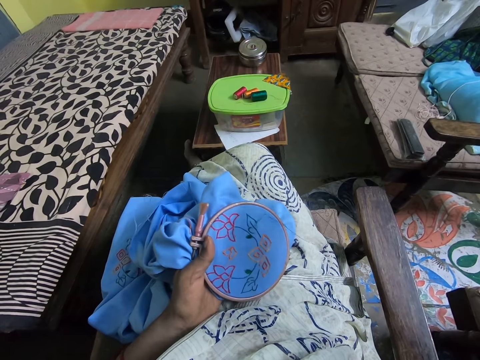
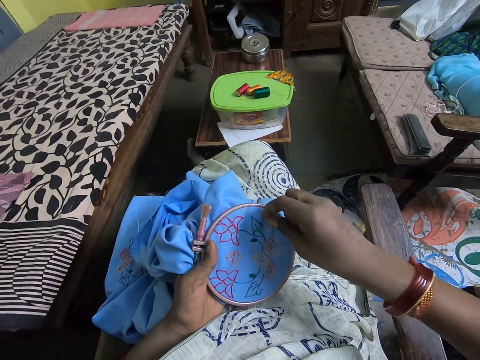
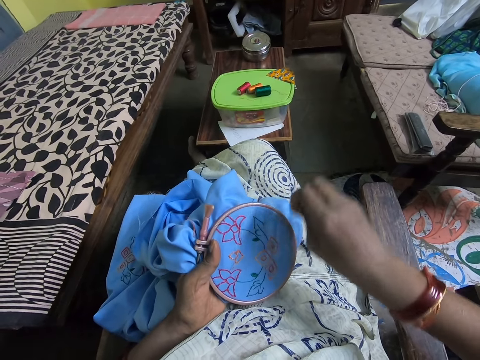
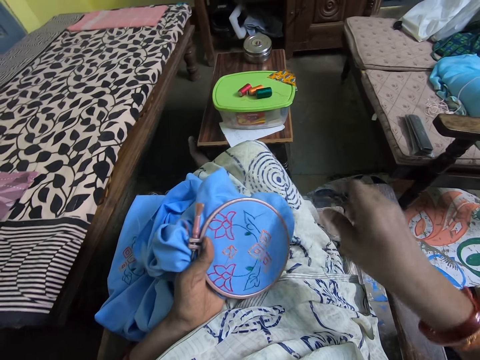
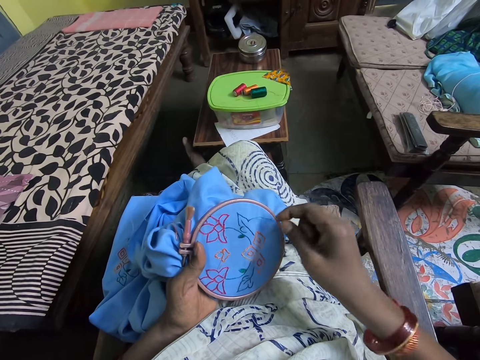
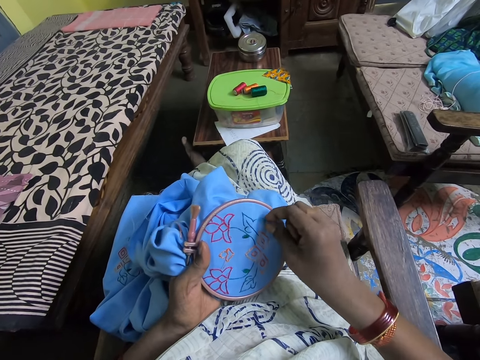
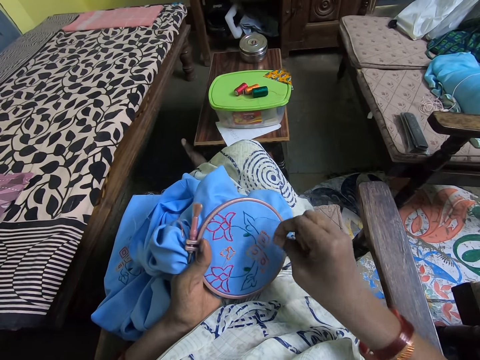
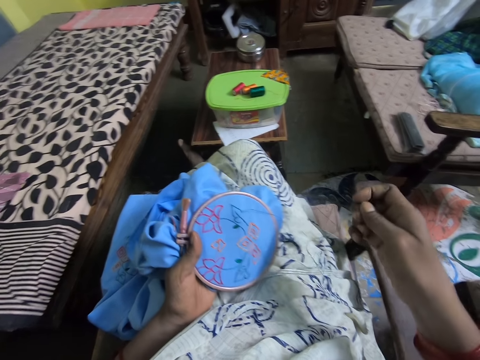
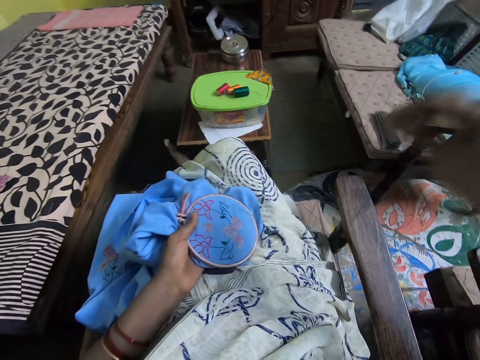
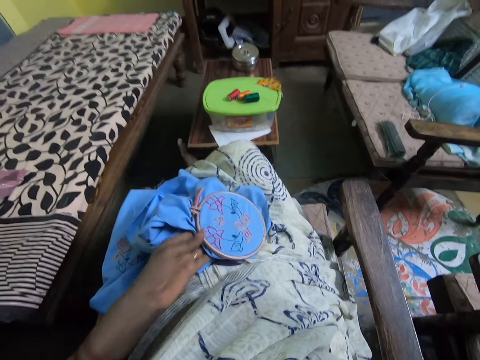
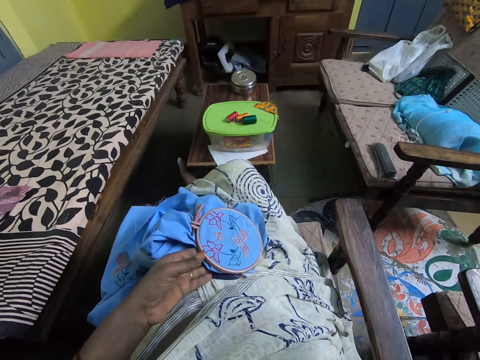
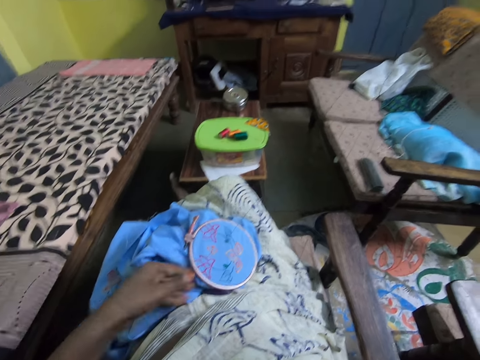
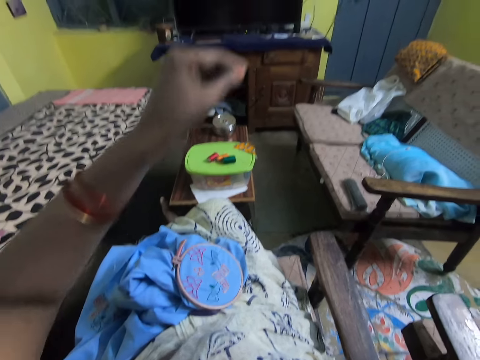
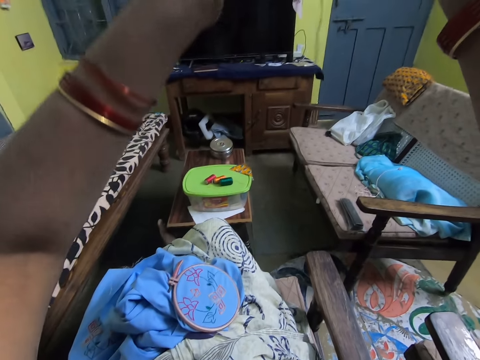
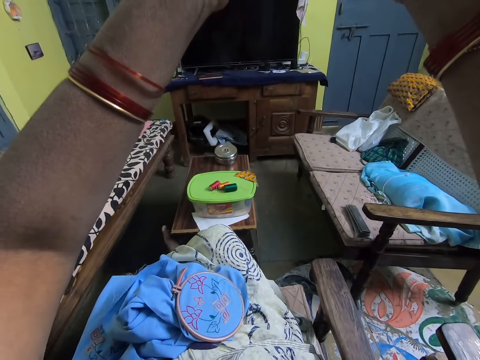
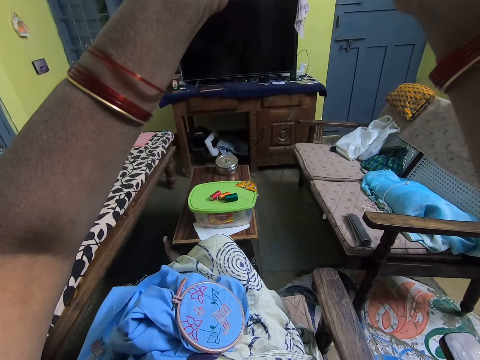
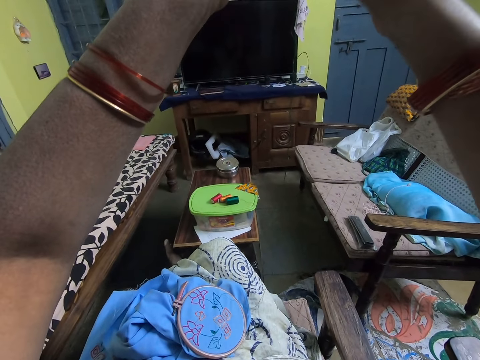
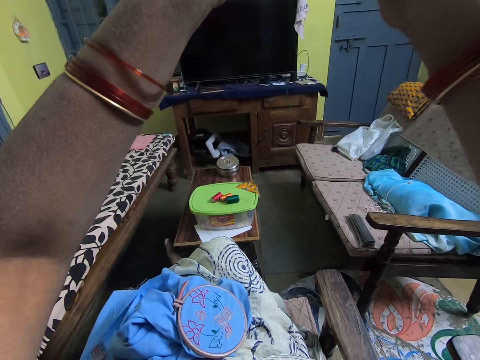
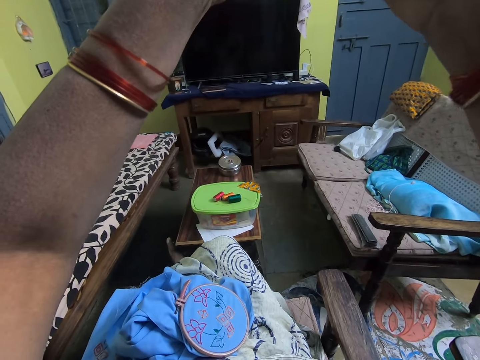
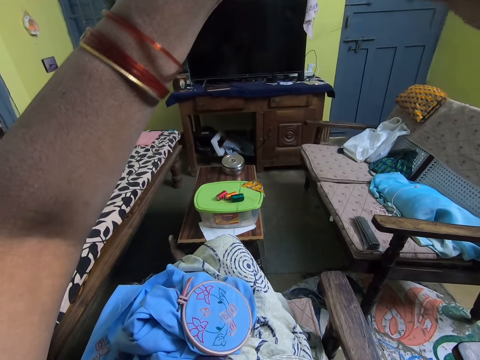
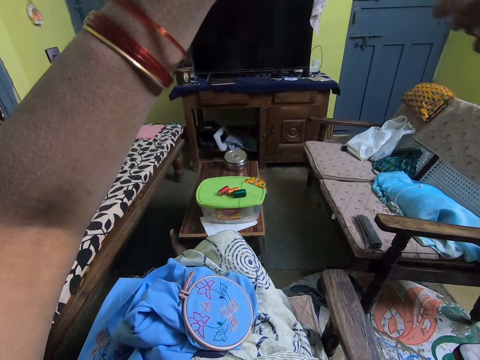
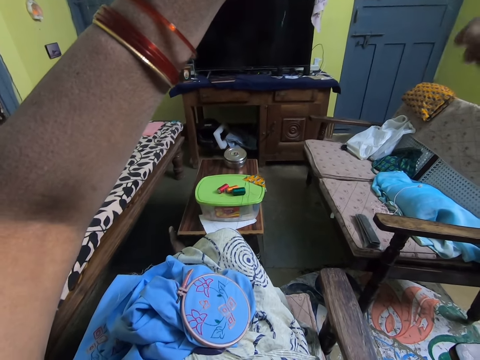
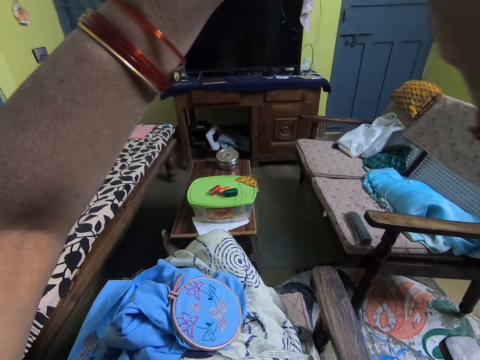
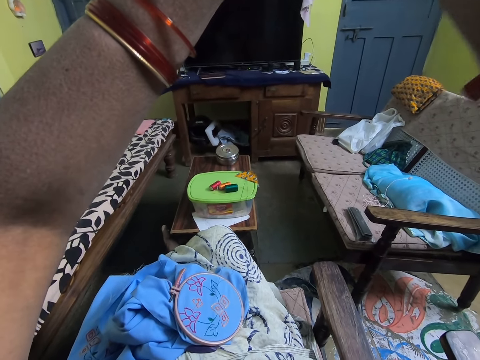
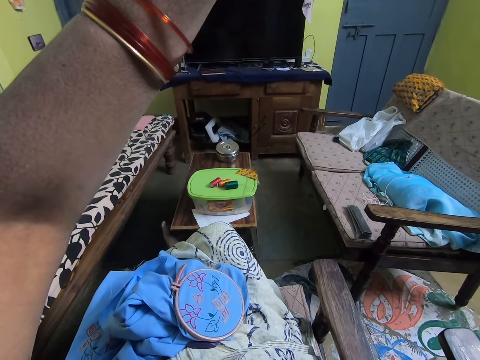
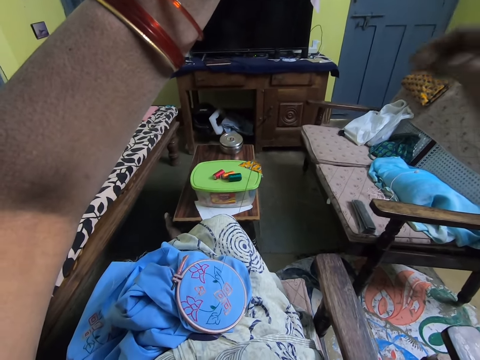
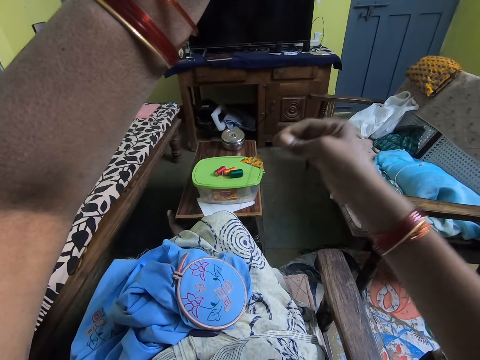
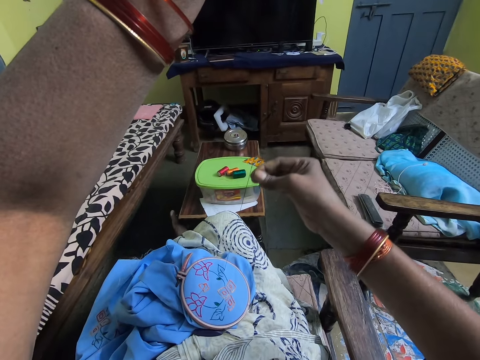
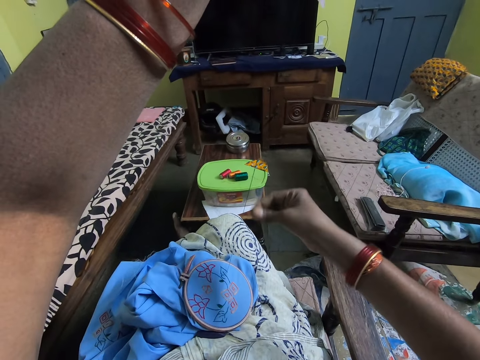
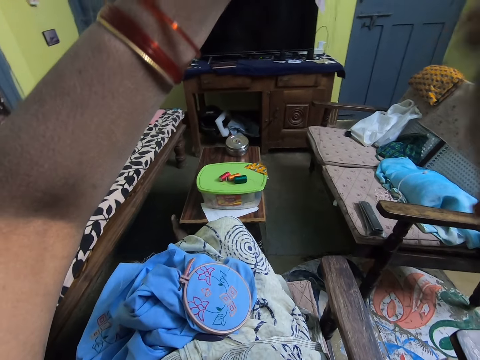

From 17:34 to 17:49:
The camera wearer adjusts the thread. They place the cloth on the lap. They straighten the thread.

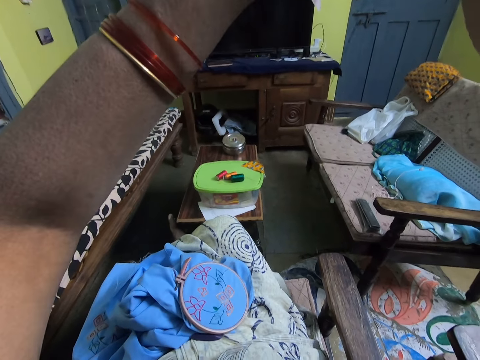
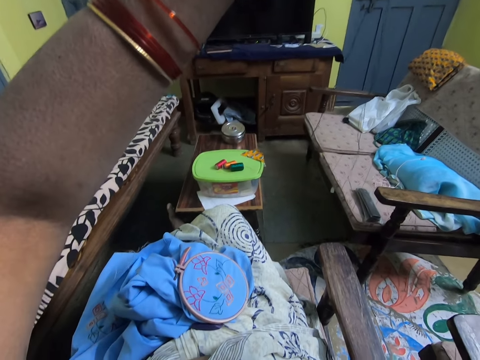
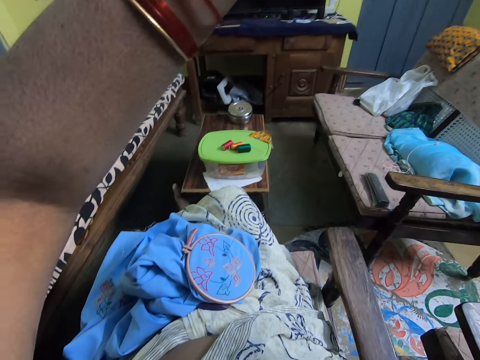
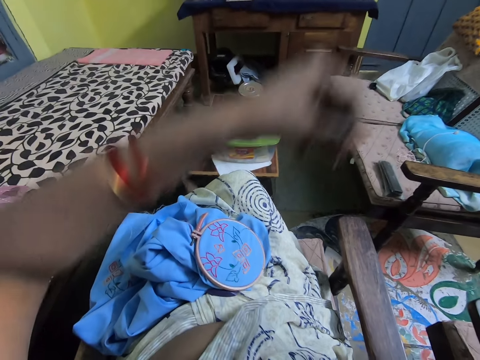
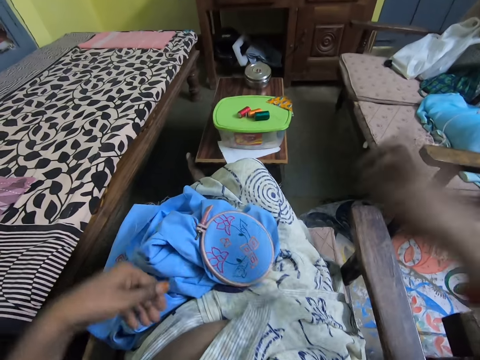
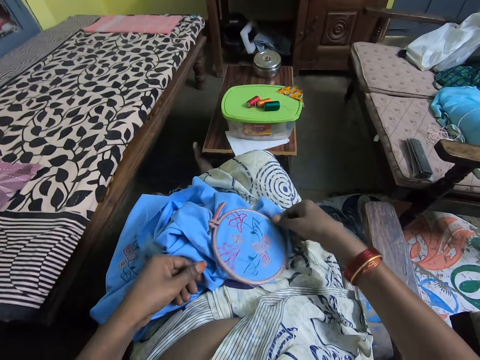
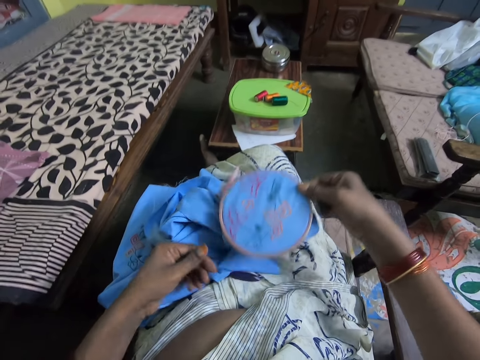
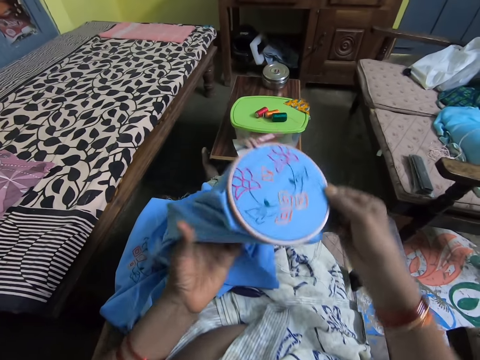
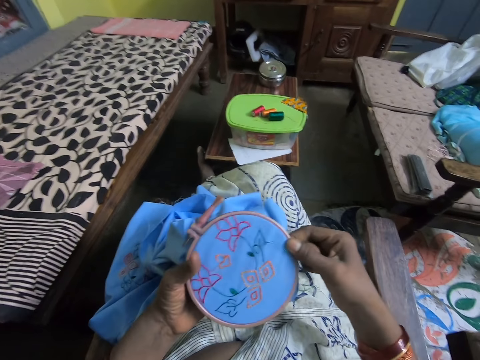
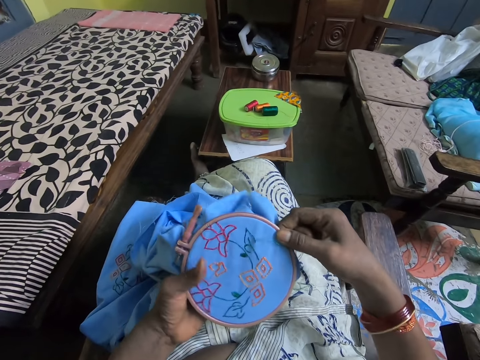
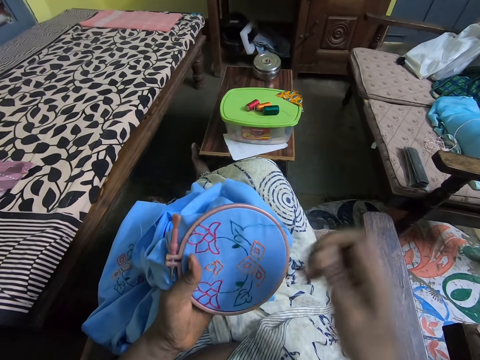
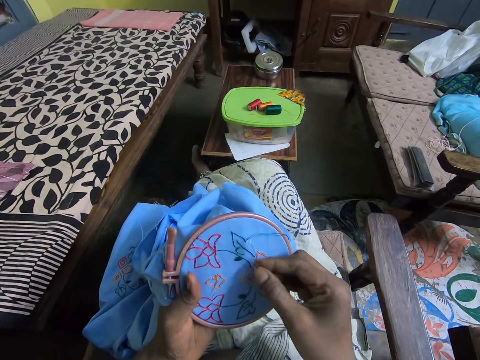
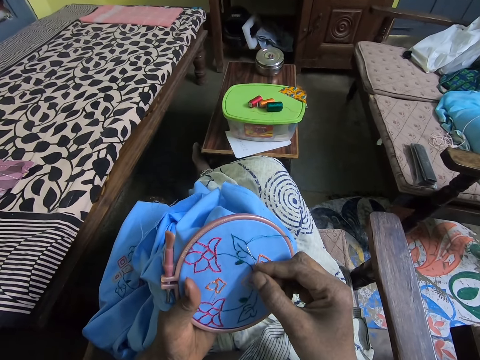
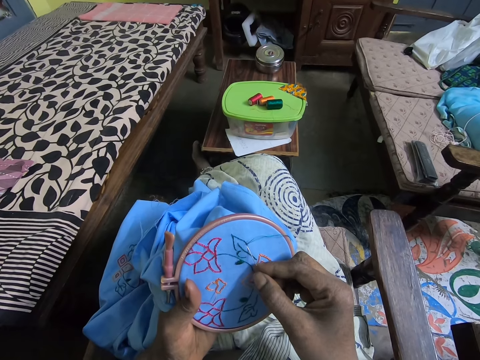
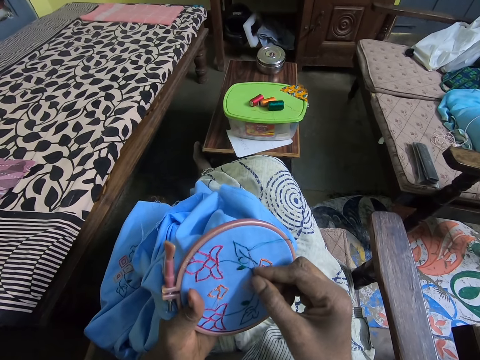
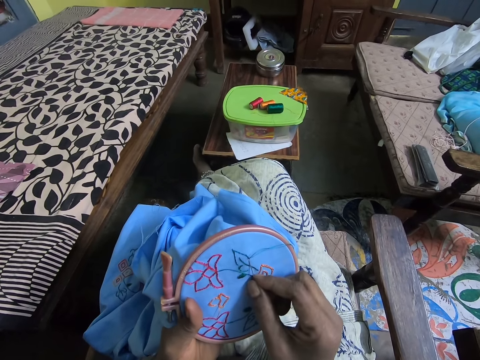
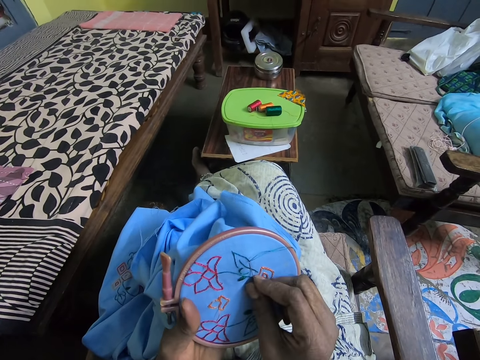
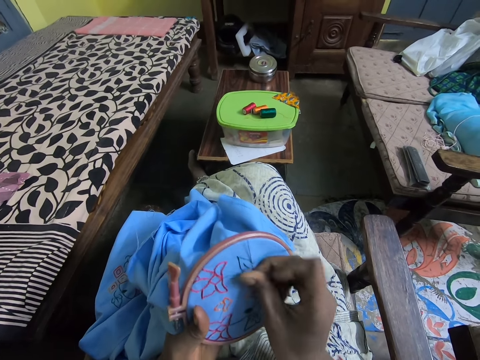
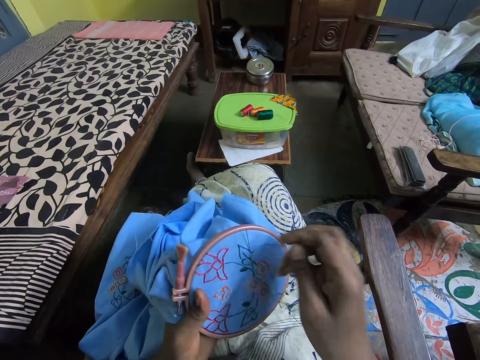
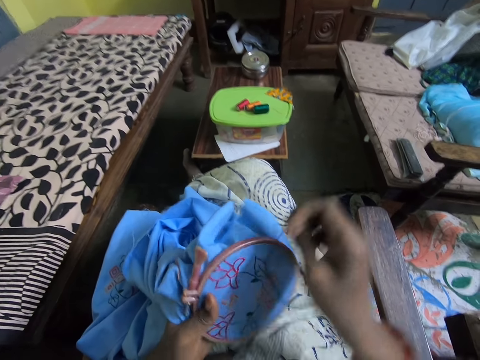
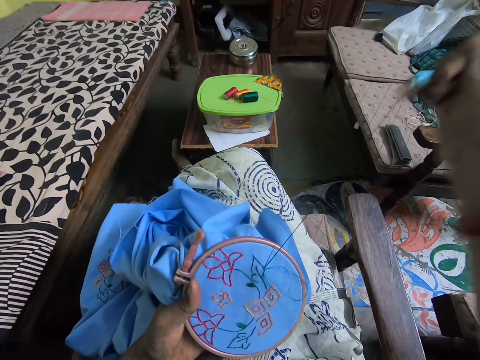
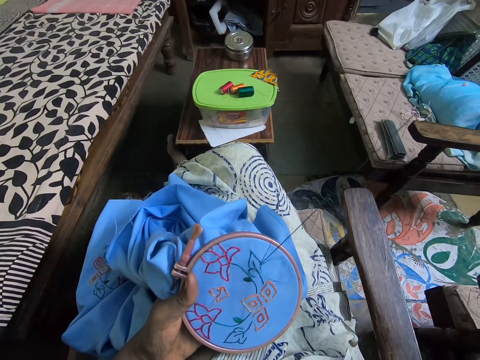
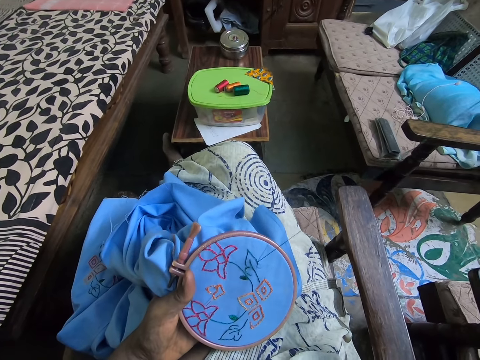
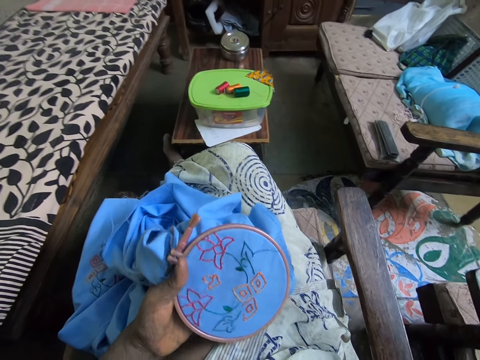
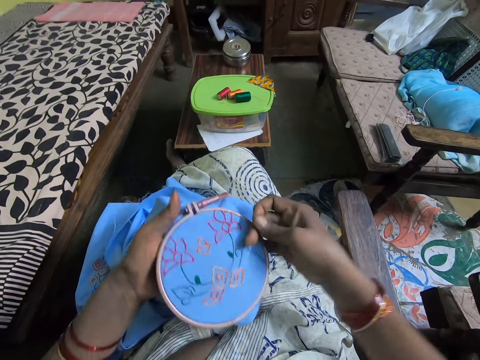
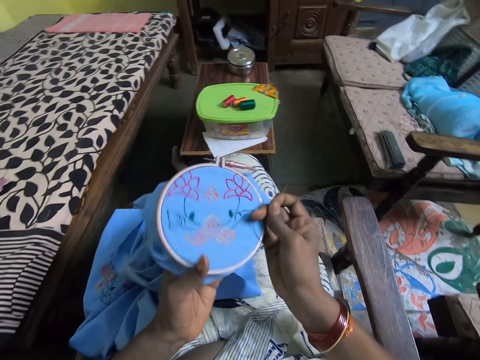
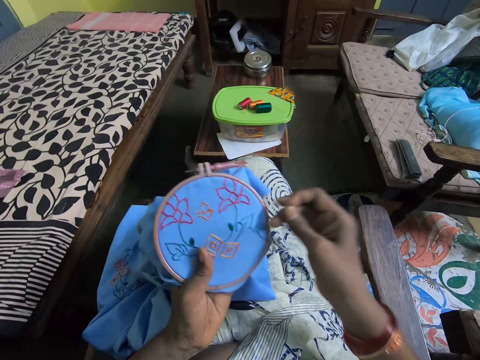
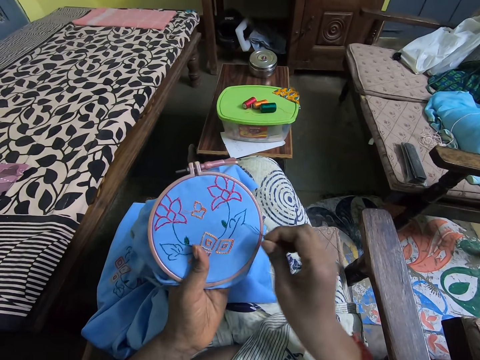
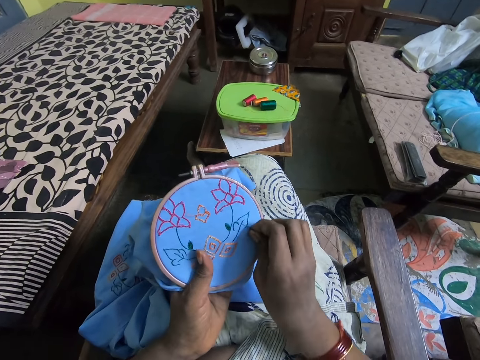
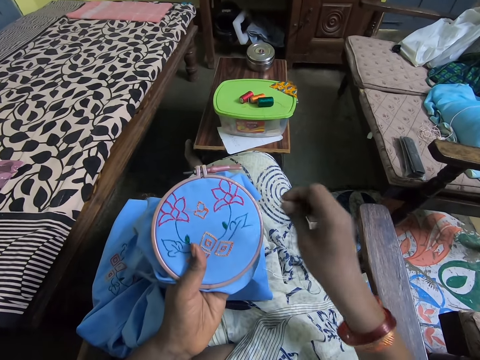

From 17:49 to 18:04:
The camera wearer takes the cloth. They sew the cloth with a needle. They turn the embroidery ring.
